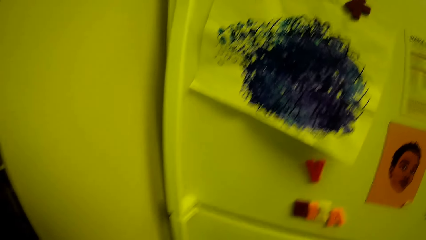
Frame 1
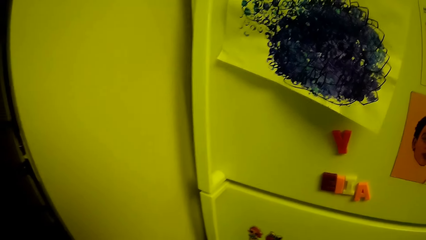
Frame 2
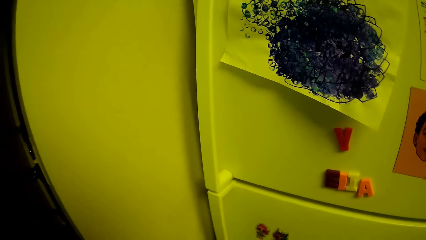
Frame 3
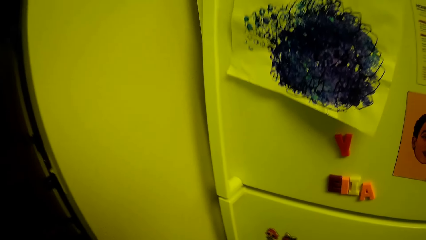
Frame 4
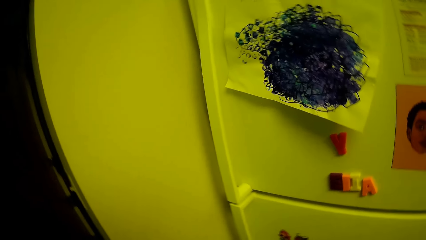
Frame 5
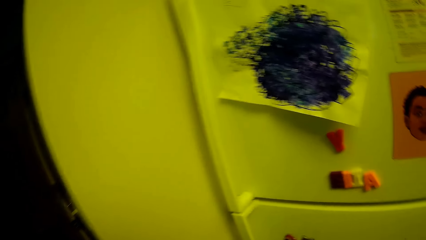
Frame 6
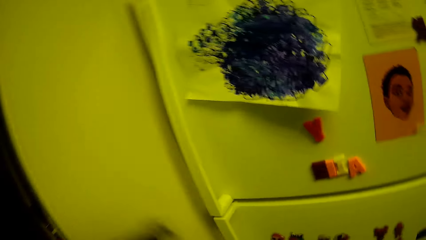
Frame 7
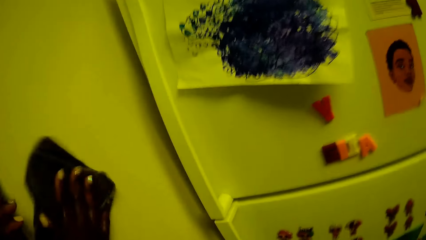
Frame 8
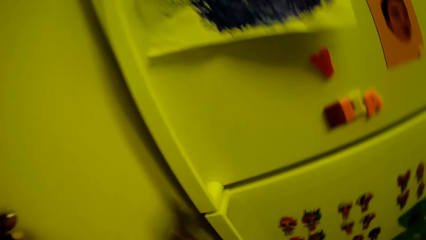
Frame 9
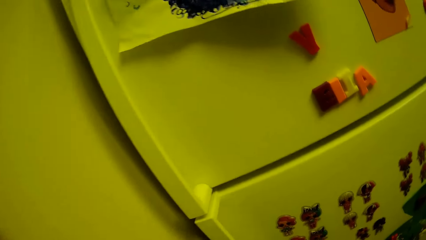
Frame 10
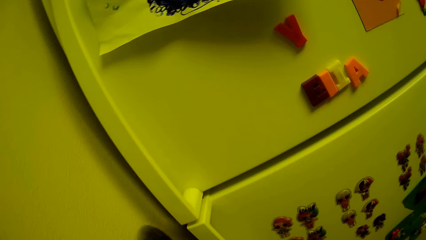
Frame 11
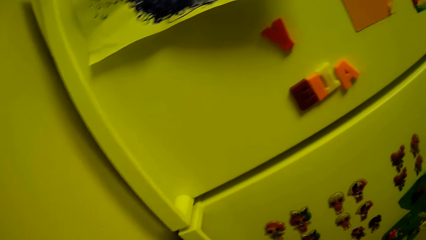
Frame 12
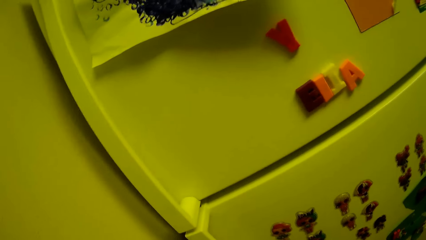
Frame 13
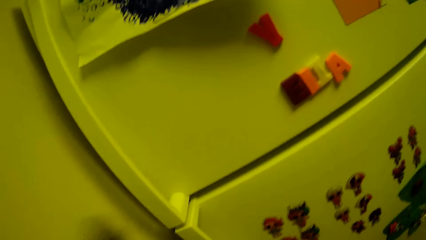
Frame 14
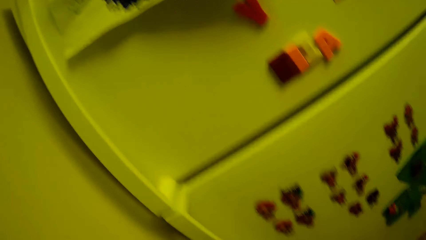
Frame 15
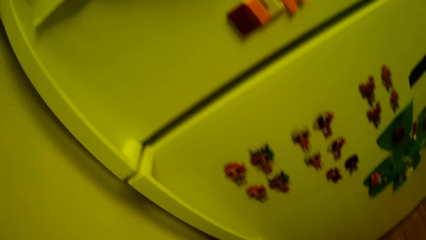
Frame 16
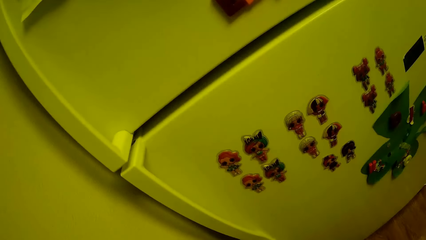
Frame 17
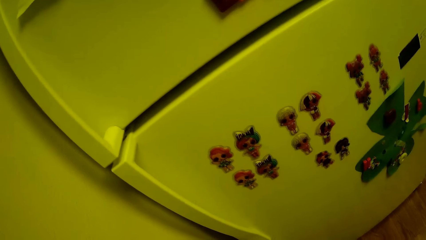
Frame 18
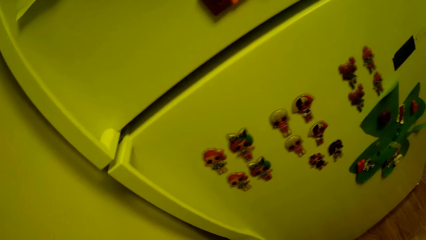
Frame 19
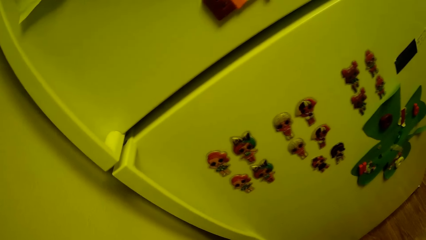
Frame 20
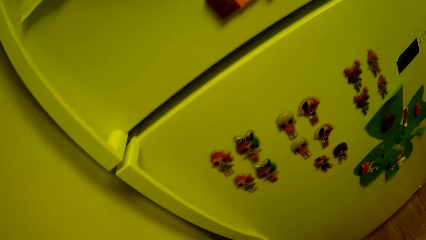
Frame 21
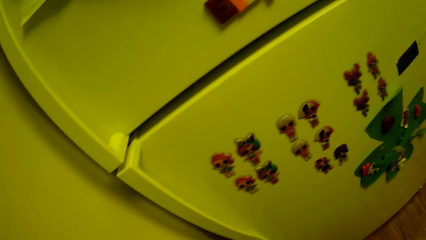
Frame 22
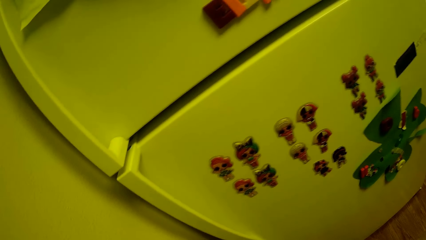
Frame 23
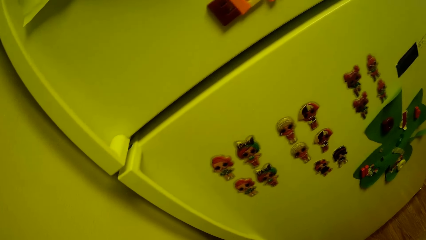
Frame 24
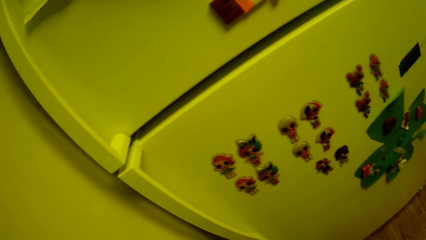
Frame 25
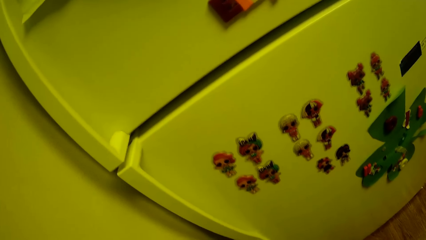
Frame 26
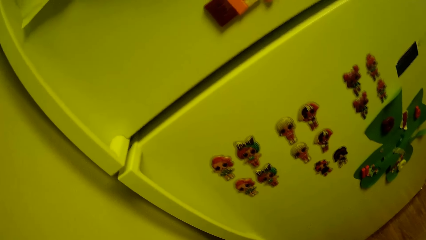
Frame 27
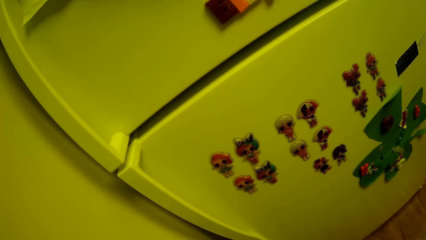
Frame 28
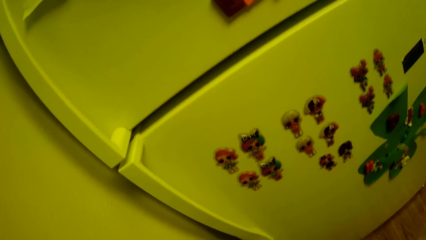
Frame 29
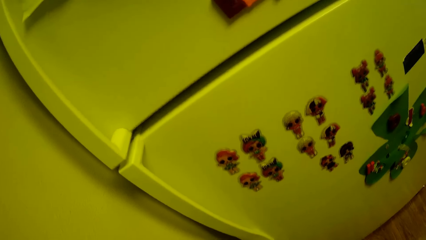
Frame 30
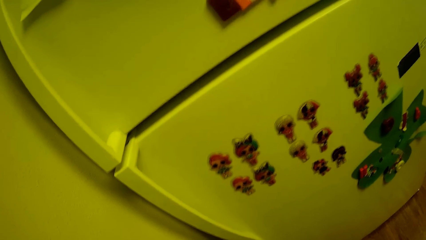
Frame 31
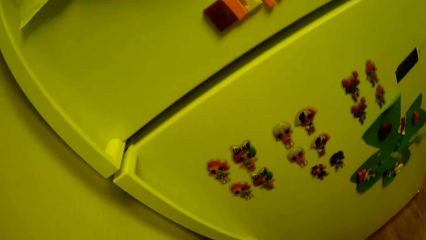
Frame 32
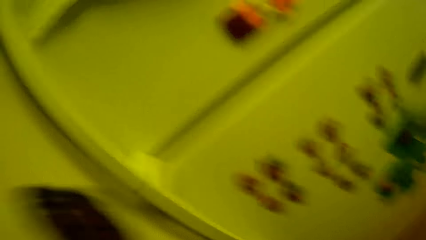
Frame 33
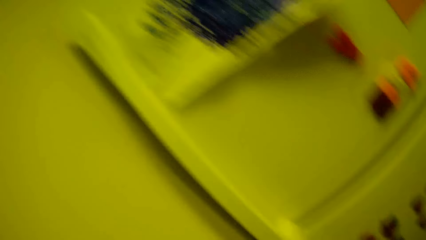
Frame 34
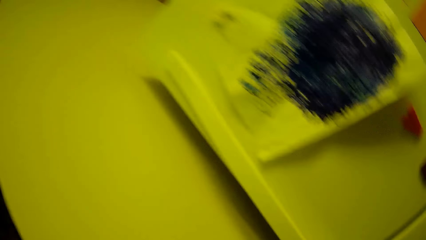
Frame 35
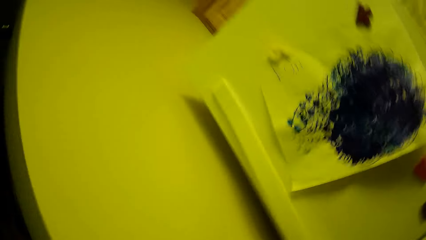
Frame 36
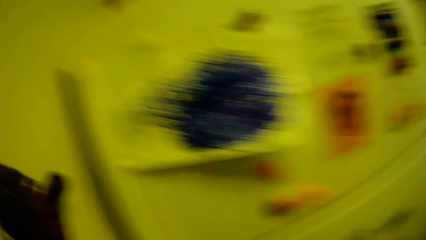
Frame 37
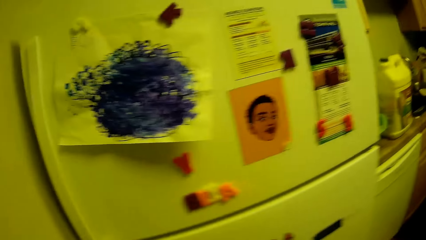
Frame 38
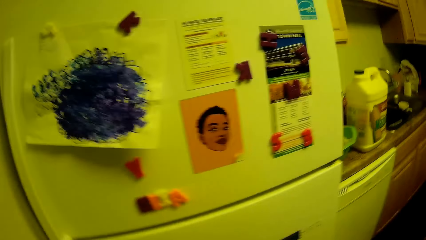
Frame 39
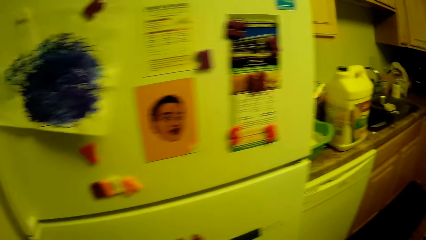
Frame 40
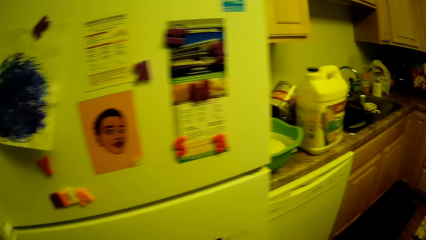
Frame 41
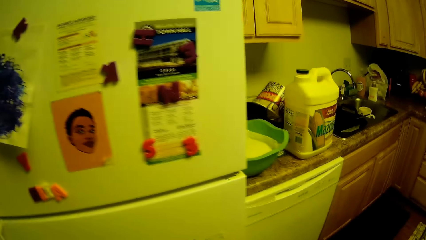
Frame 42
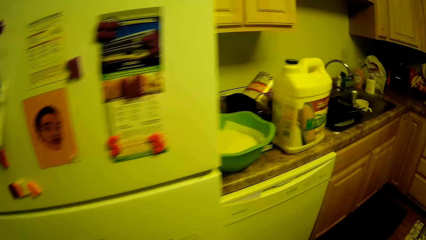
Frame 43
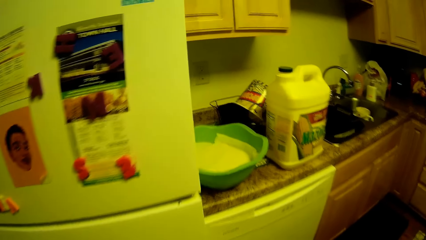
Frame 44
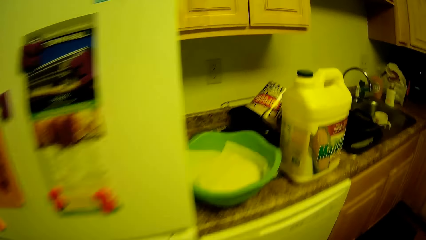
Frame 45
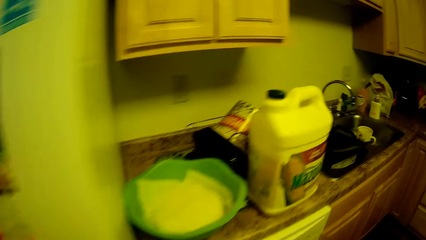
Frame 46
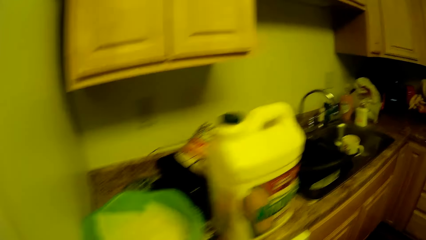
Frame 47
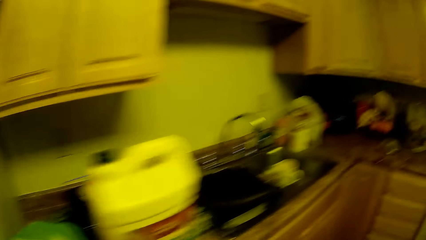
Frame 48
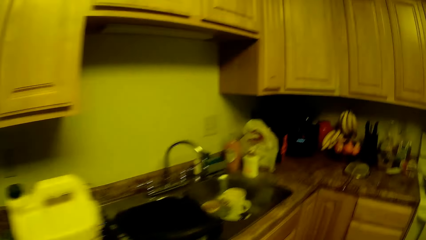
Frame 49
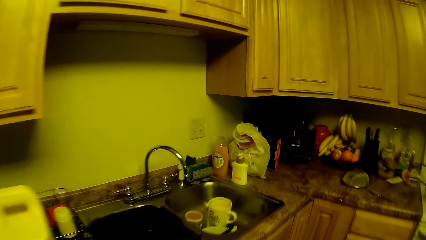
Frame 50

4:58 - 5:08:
The camera wearer wipes the wall with the towel in her right hand. She walks.

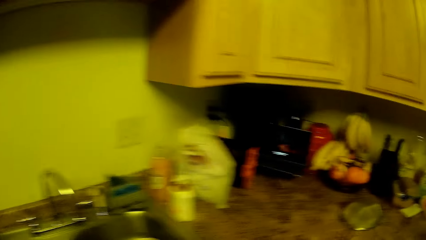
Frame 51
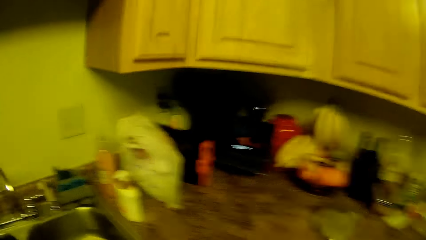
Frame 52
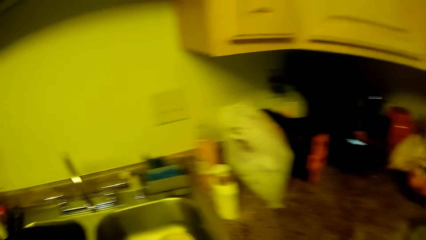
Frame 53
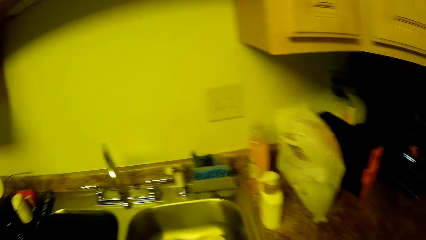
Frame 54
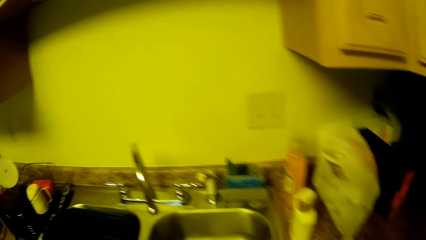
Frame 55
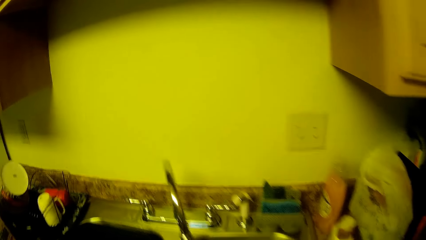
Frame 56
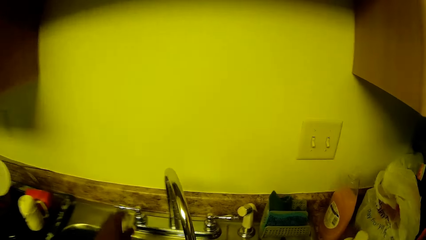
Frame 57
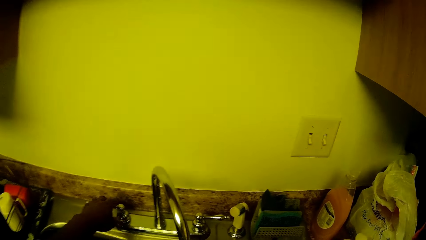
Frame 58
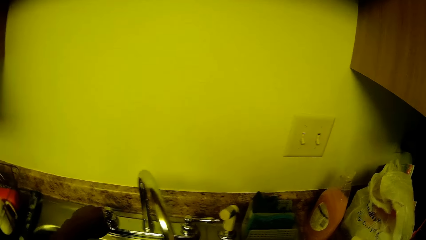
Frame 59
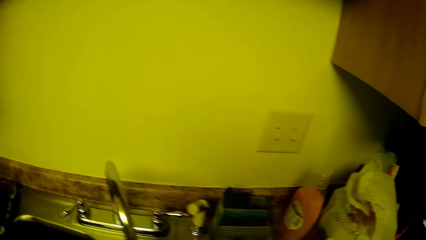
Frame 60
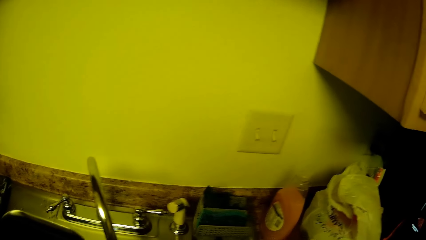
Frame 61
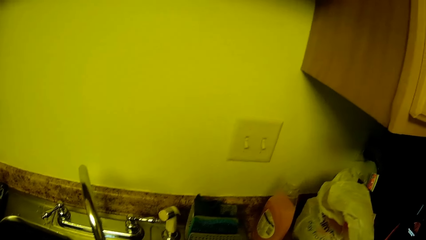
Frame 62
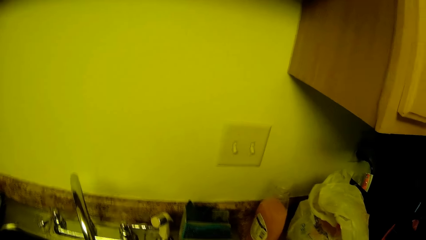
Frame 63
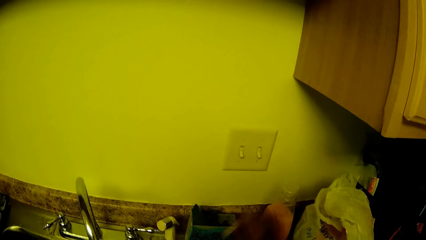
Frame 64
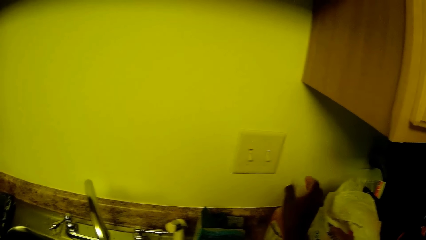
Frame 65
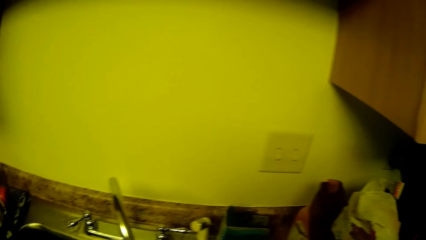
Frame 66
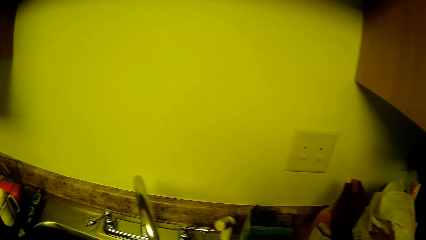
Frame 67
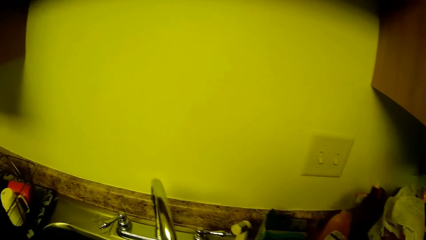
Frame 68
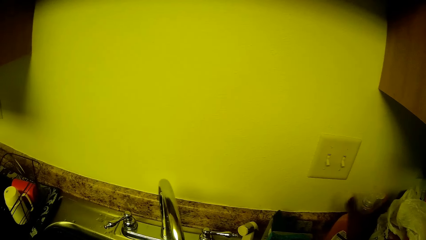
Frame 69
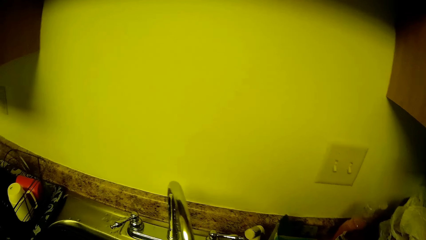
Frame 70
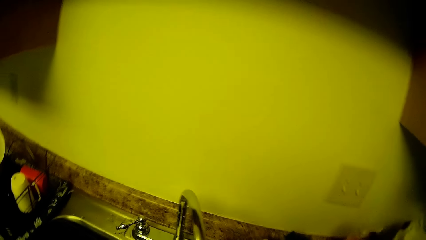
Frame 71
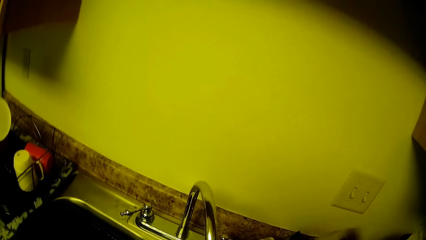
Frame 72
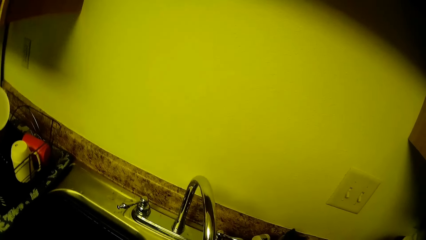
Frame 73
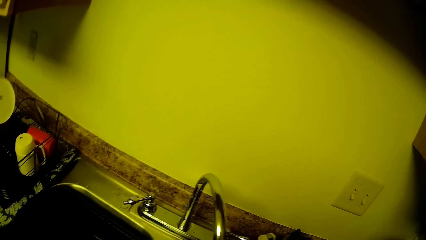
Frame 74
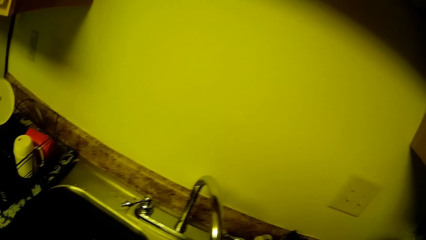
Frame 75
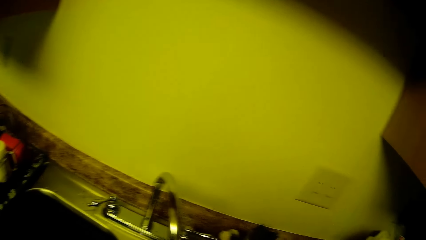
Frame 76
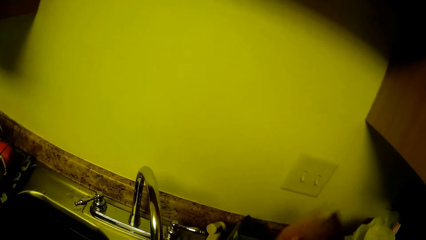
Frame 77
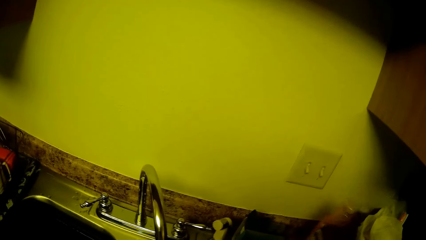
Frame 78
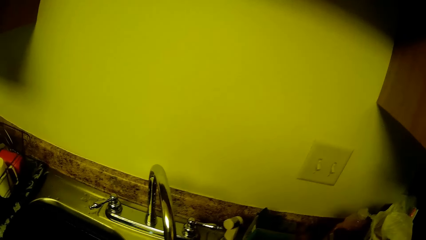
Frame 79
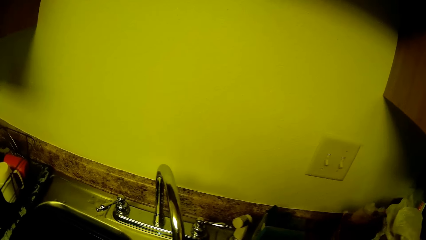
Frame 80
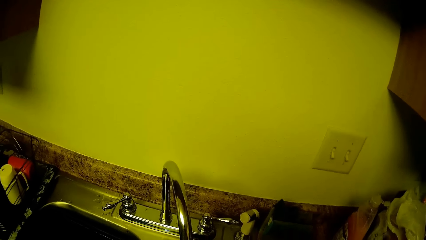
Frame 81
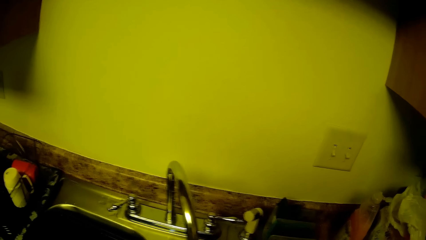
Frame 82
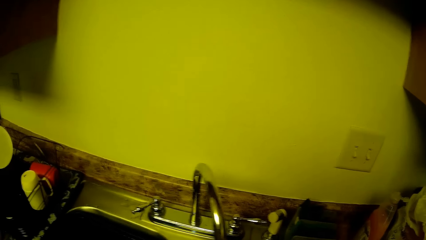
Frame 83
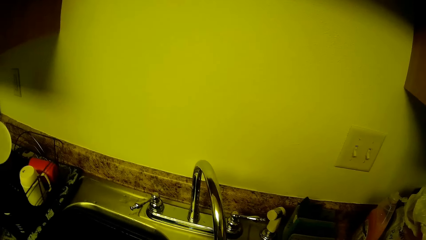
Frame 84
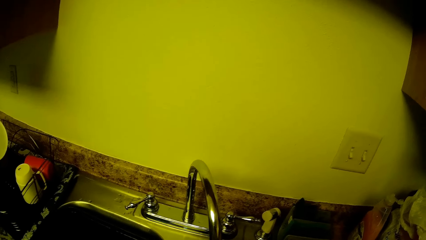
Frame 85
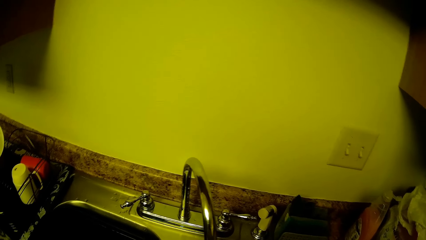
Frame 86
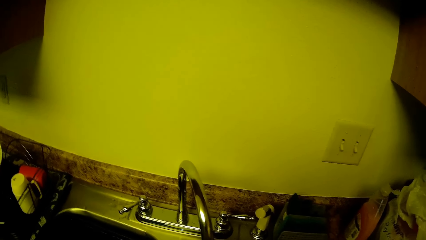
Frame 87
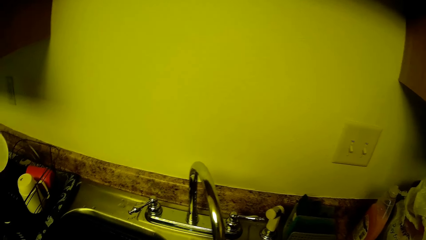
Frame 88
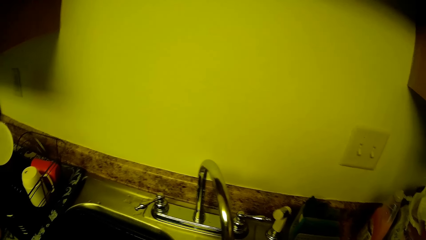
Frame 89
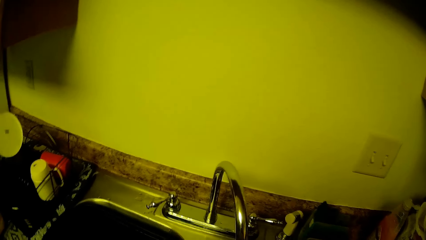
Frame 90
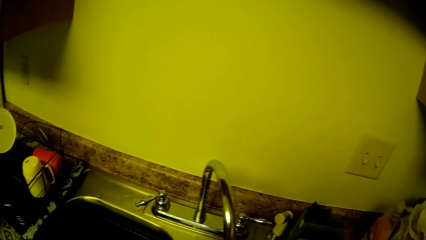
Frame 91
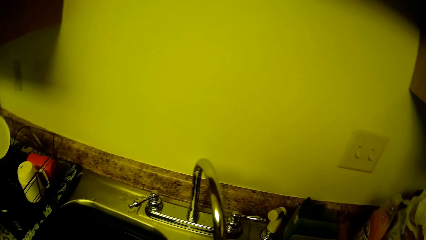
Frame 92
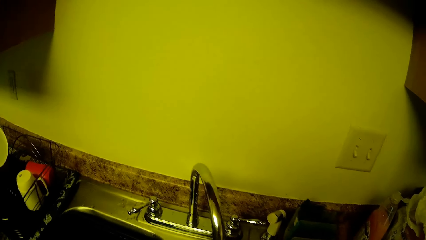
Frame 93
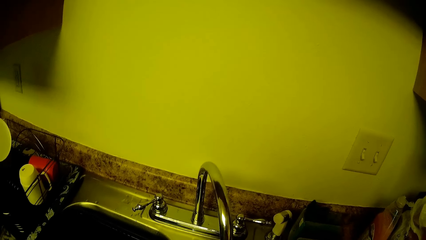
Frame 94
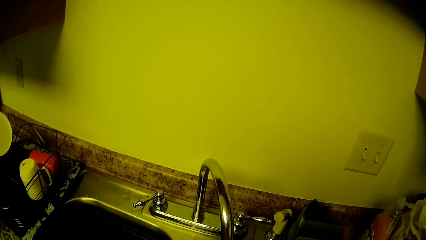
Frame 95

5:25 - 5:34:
The camera wearer opens the tap with her left hand. She opens the cover of a soap bottle on the sink with her right hand. She picks up the bottle from the sink with her right hand. She places the soap bottle on the sink.
